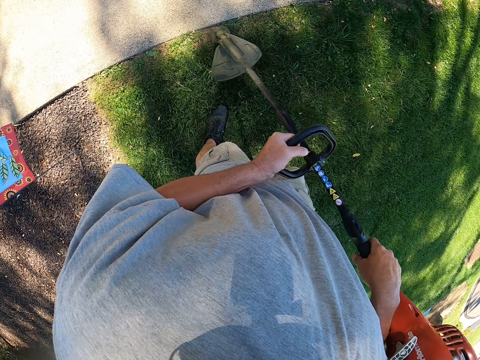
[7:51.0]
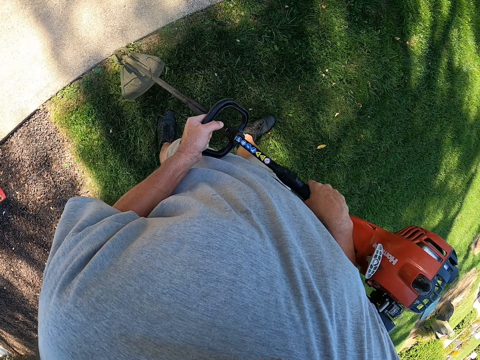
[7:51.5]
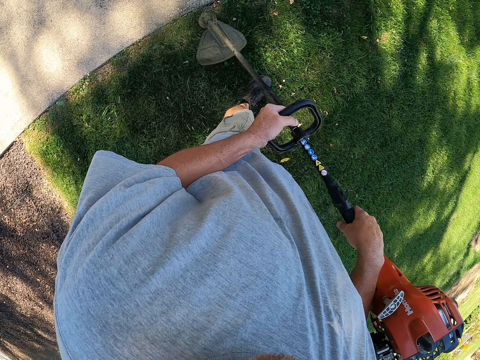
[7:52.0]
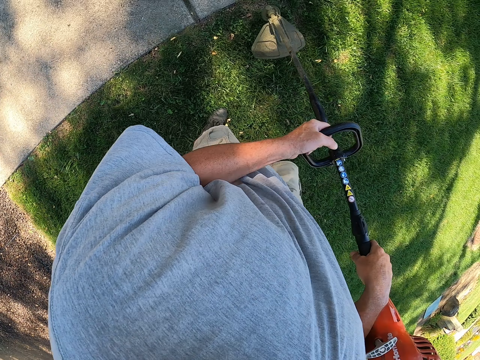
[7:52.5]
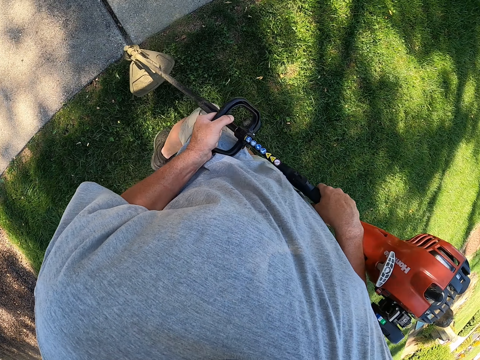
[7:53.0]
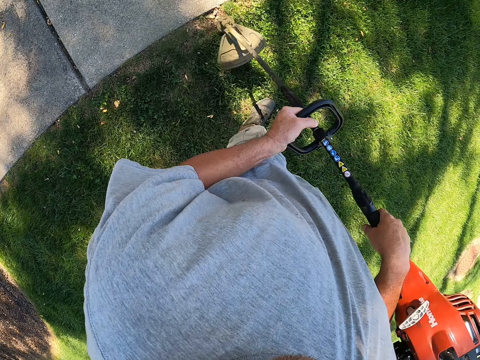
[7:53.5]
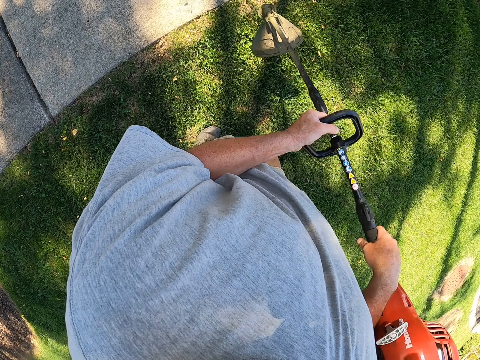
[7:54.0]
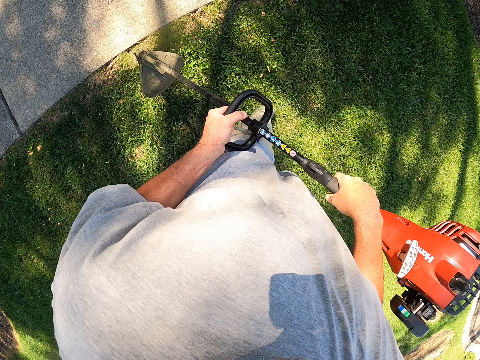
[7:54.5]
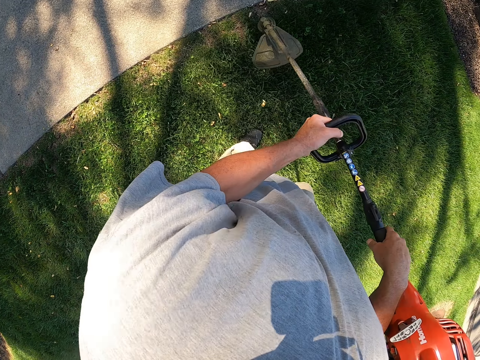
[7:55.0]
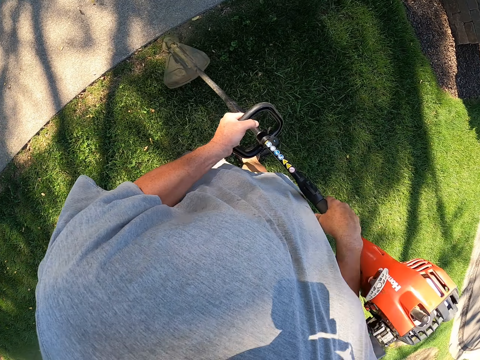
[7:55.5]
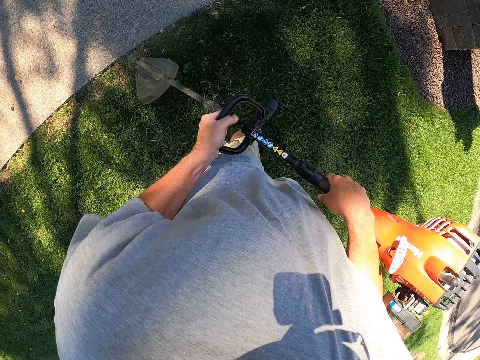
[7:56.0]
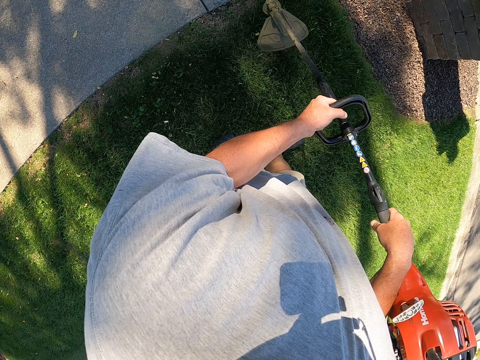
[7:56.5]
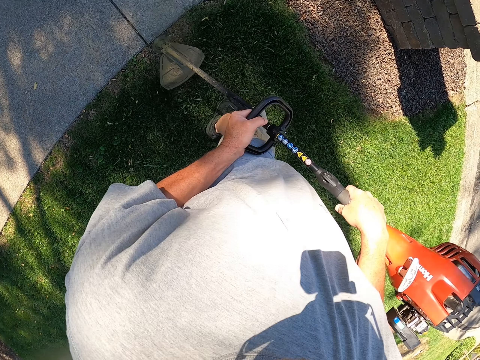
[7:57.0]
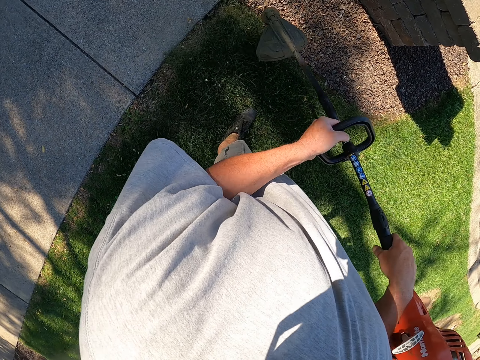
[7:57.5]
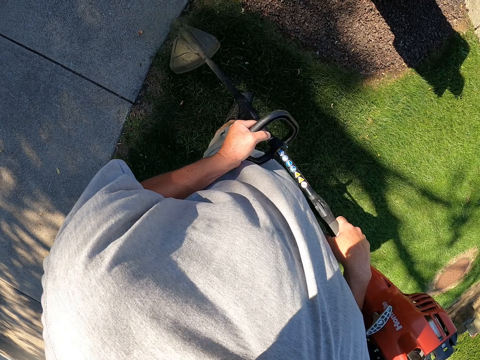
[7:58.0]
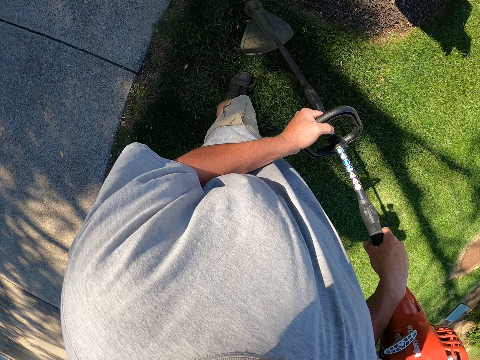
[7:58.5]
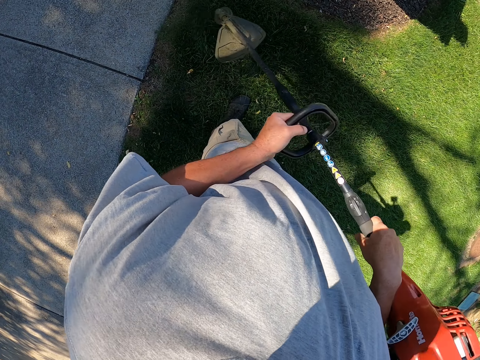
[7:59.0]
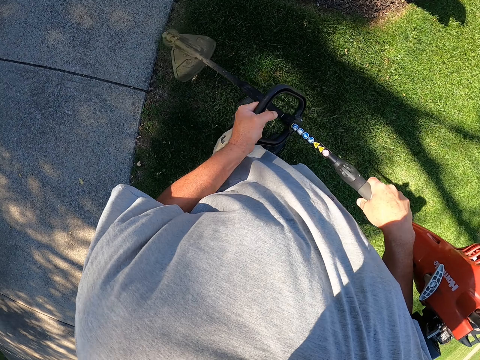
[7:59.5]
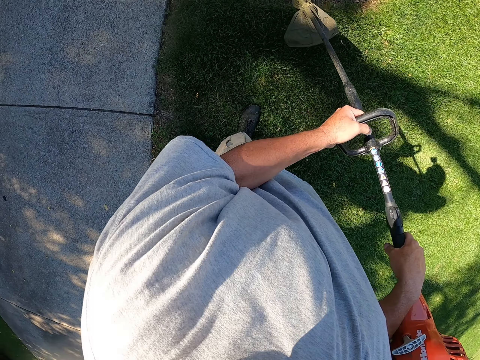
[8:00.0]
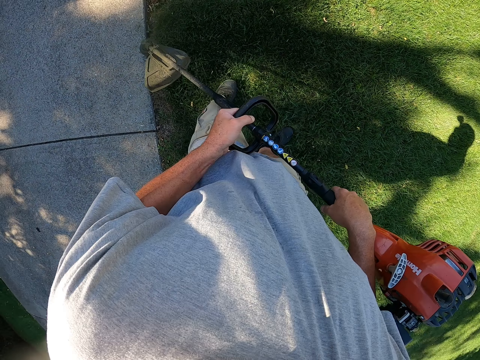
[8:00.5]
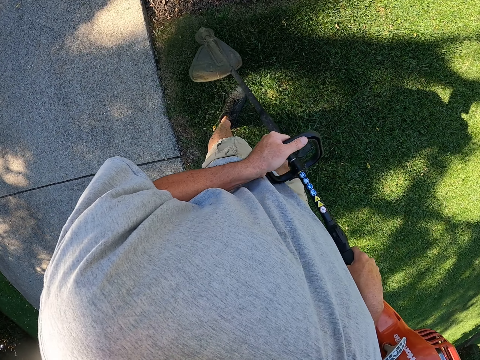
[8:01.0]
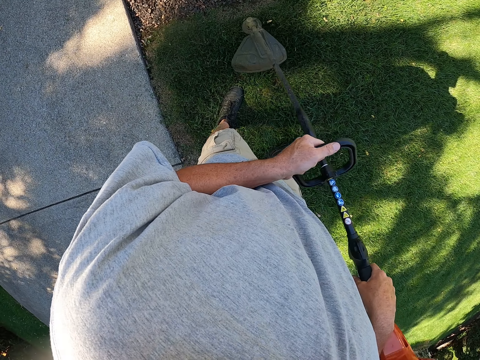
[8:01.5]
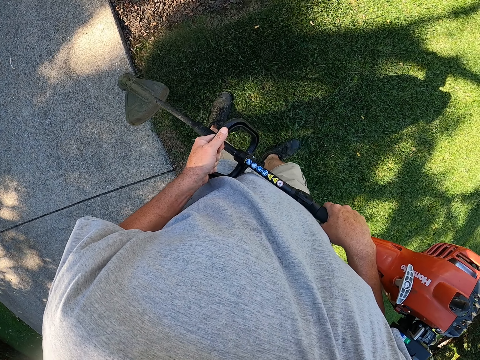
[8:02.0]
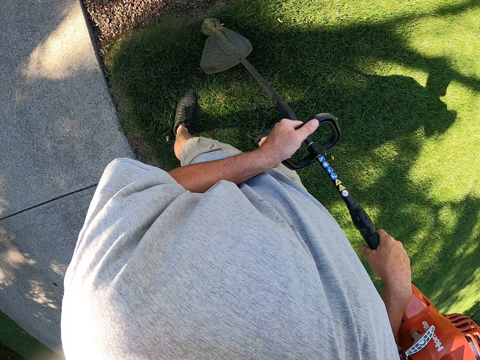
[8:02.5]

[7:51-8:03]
The camera wearer walks around the compound. They trim grass with a grass trimmer. They stop walking. They trim grass with the grass trimmer.

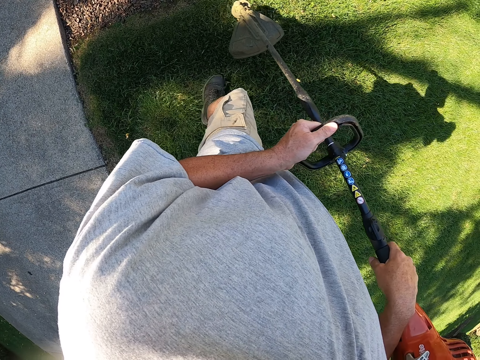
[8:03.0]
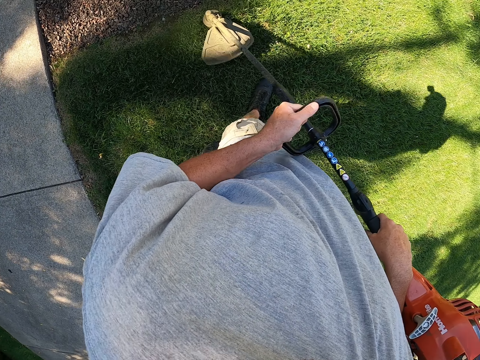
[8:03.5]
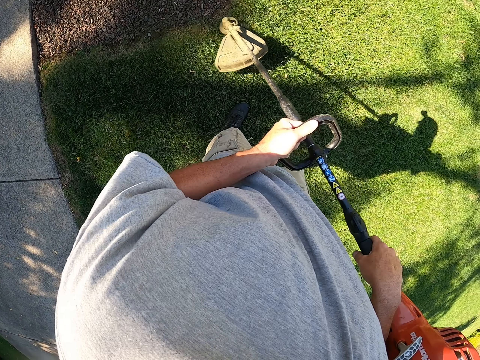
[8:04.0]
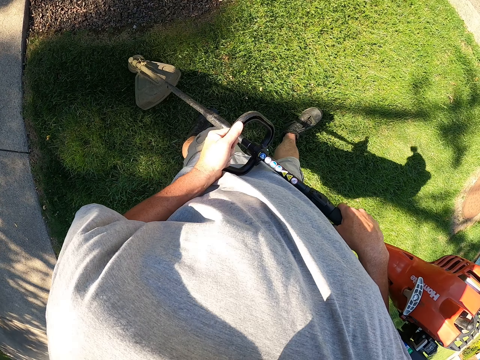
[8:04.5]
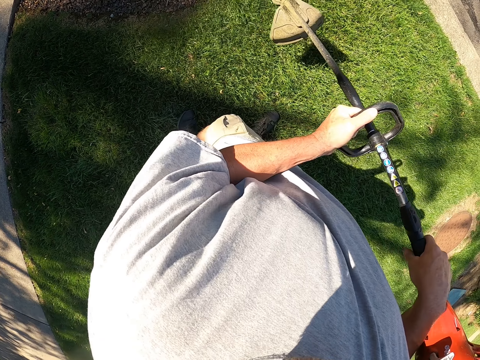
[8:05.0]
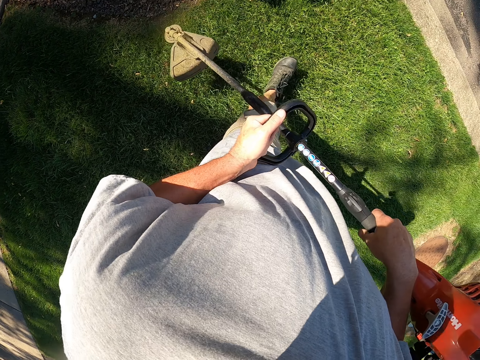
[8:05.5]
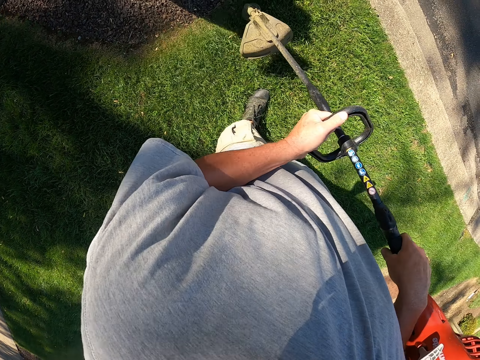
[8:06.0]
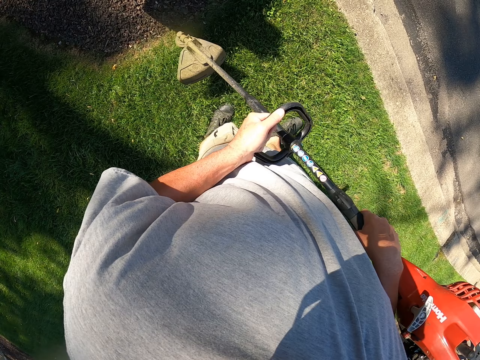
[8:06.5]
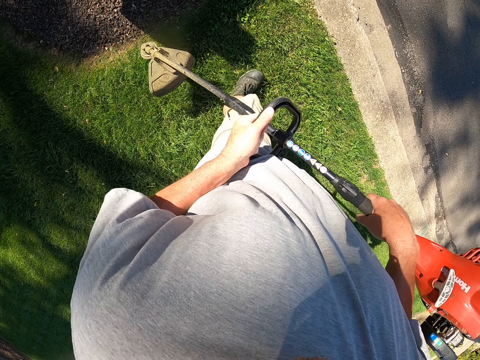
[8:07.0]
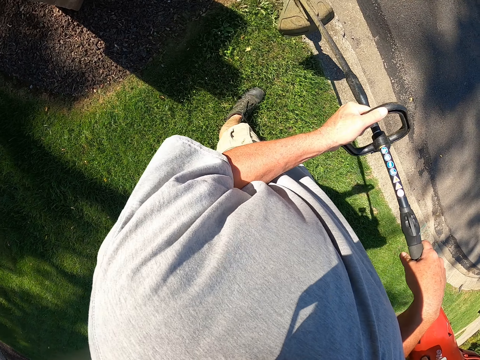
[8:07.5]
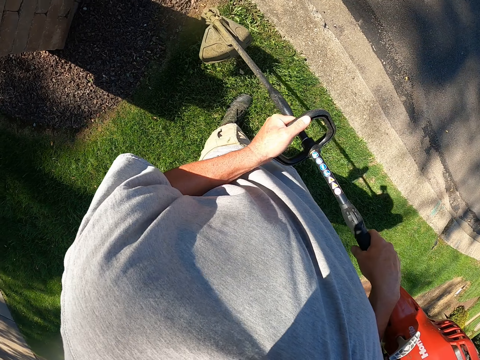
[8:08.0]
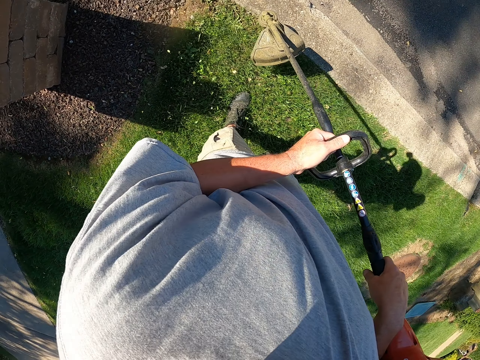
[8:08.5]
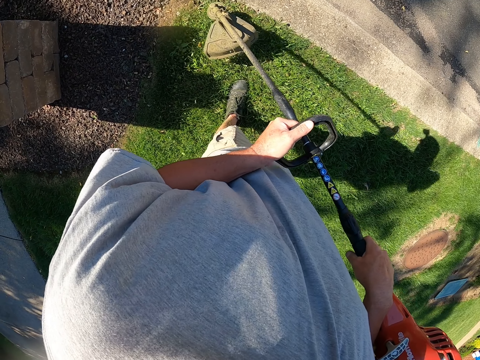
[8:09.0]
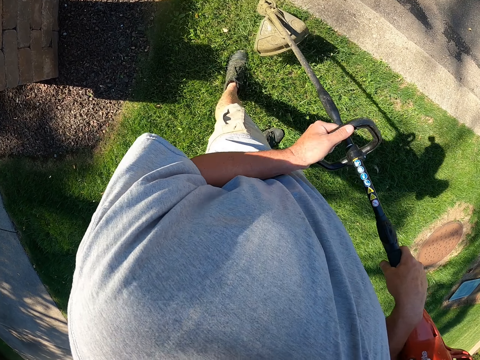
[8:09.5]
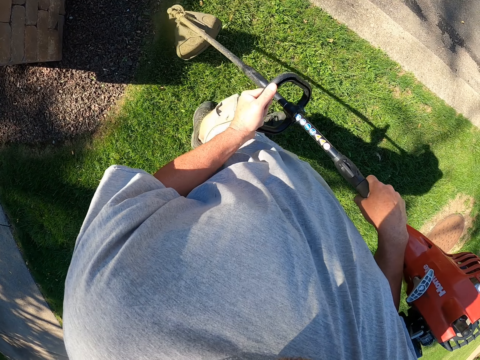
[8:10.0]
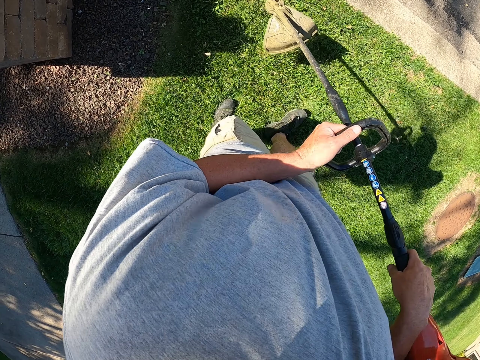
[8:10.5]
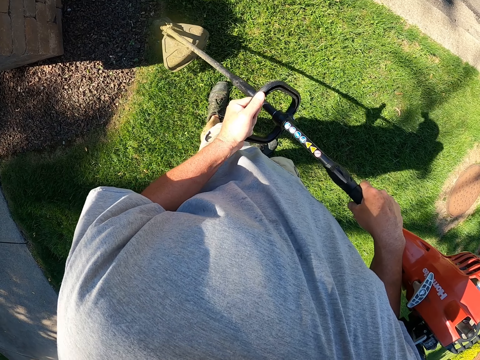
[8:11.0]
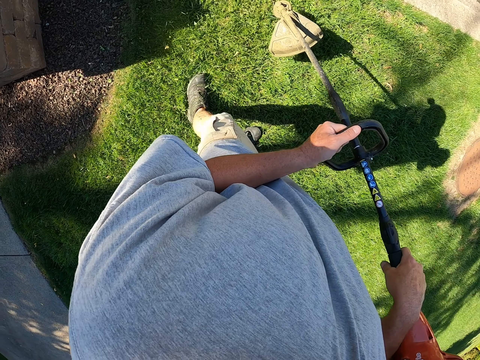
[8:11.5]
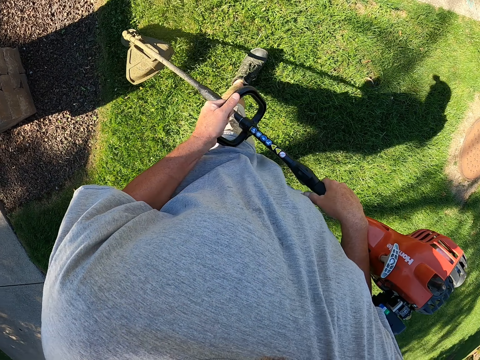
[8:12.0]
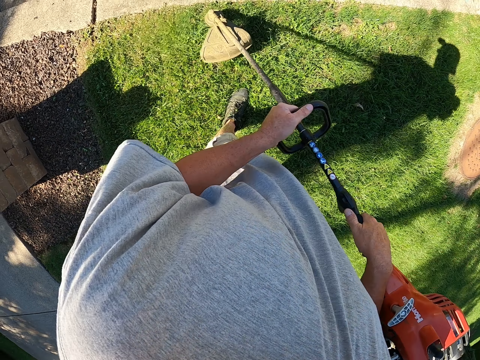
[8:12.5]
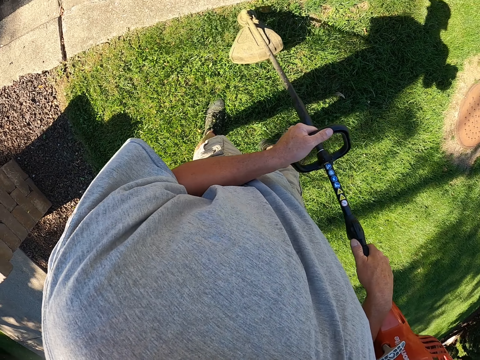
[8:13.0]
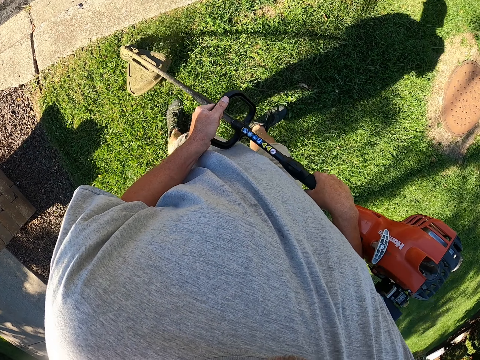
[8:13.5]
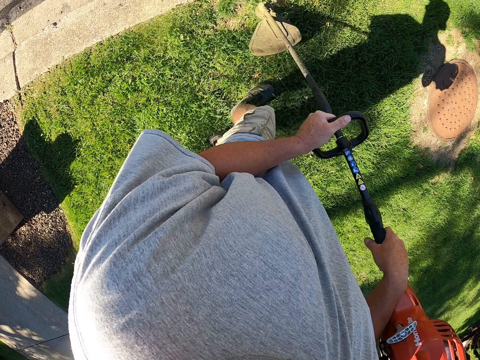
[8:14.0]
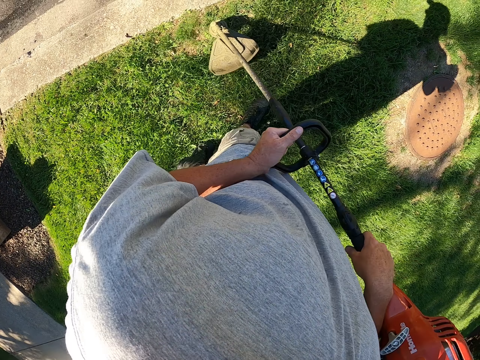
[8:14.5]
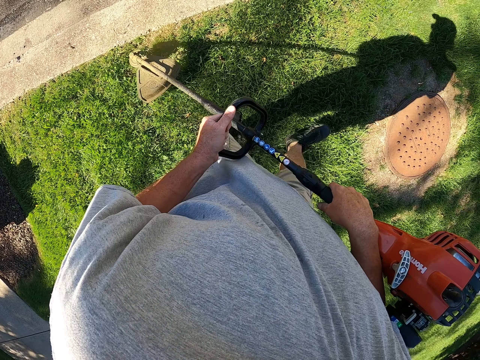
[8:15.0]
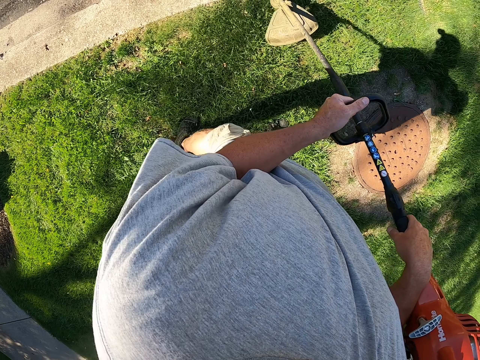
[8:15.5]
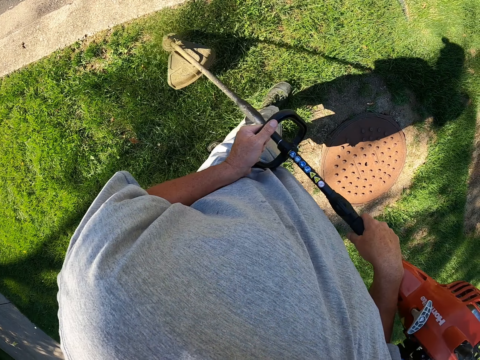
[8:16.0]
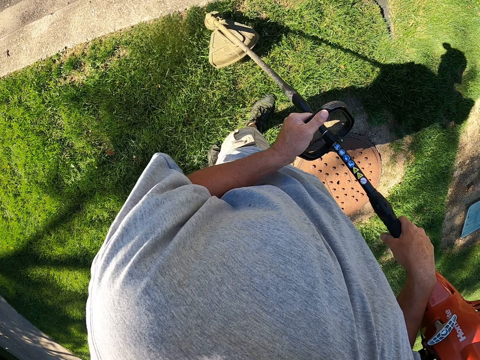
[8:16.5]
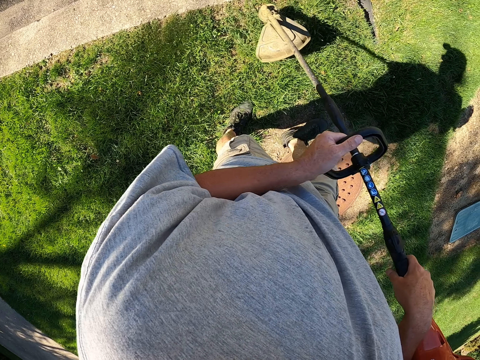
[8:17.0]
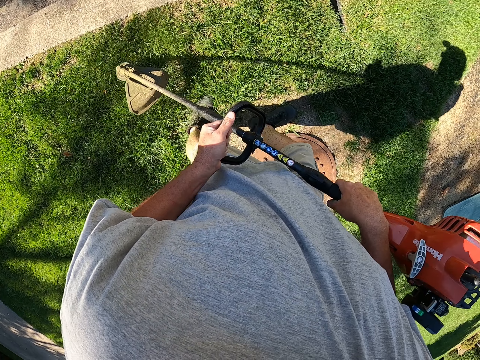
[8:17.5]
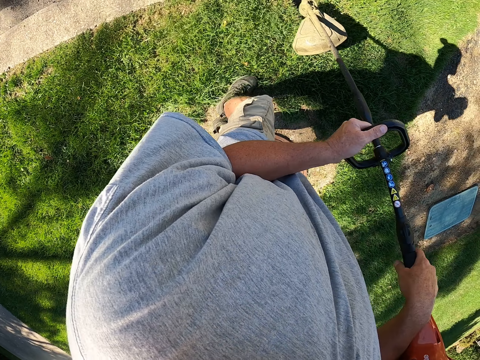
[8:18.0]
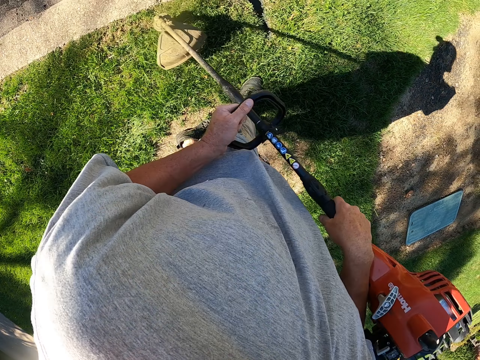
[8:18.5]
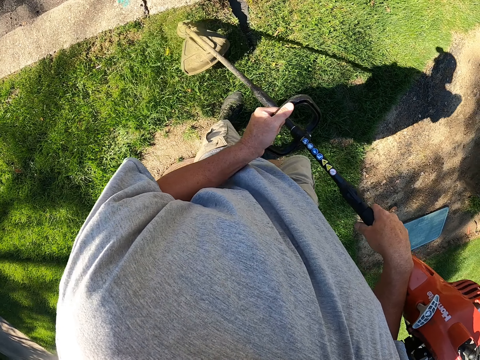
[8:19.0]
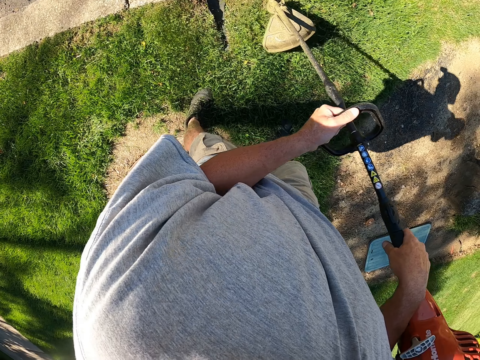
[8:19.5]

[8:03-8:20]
The camera wearer walks around the compound. They trim grass with a grass trimmer. They stop walking. They trim grass with the grass trimmer. They walk around the compound. They trim grass with the grass trimmer.
